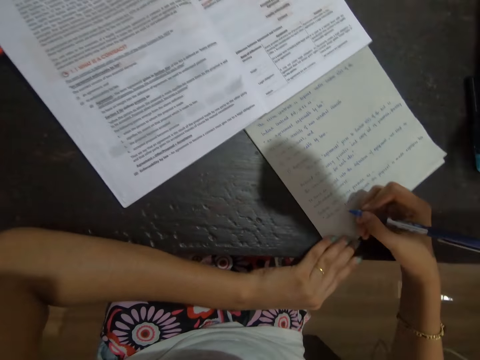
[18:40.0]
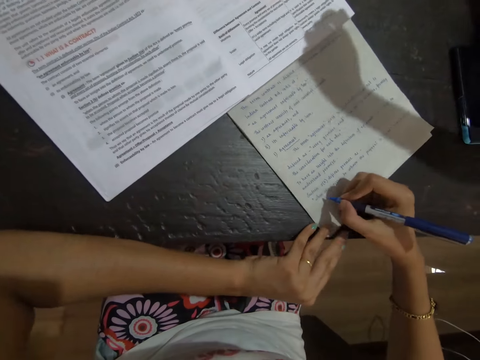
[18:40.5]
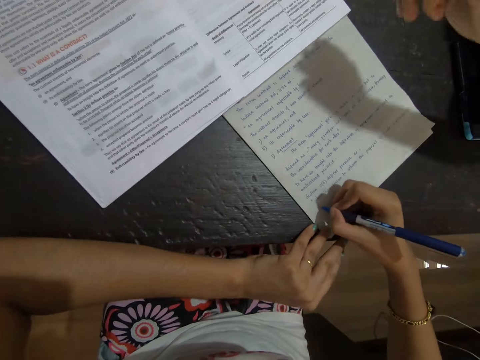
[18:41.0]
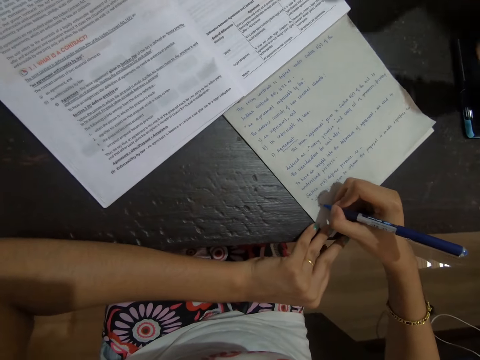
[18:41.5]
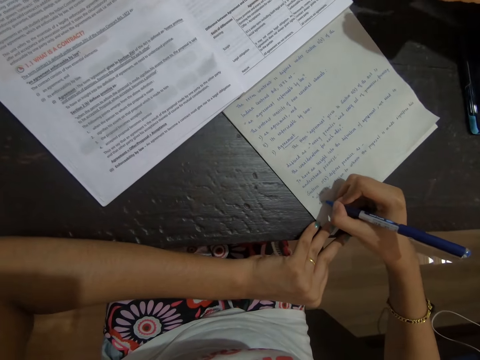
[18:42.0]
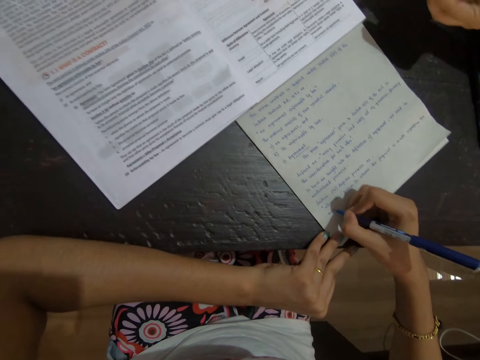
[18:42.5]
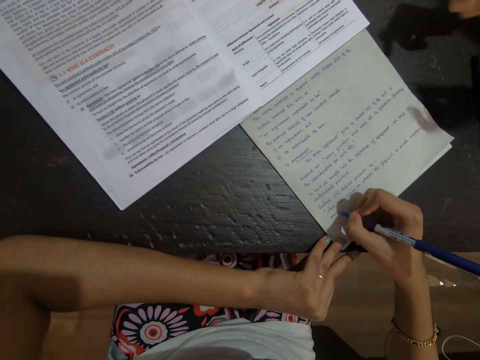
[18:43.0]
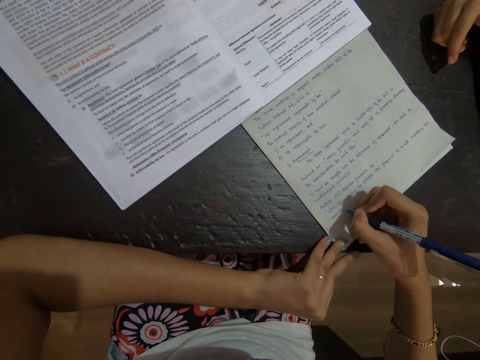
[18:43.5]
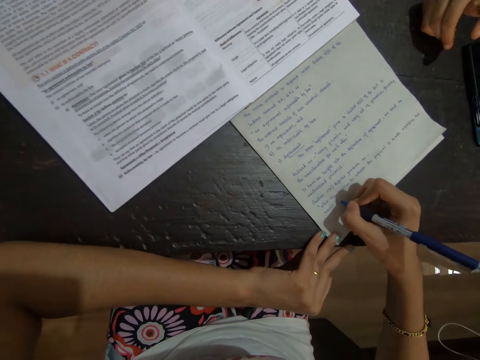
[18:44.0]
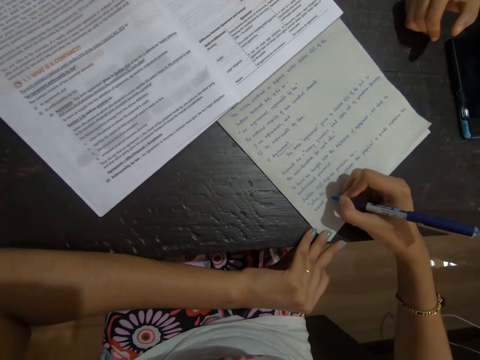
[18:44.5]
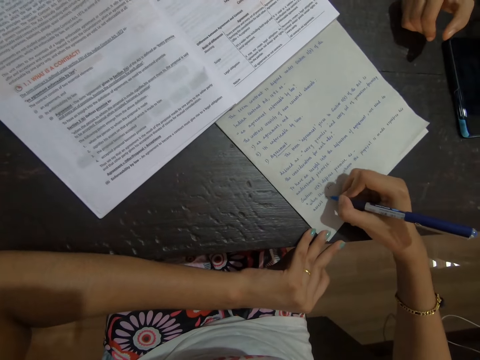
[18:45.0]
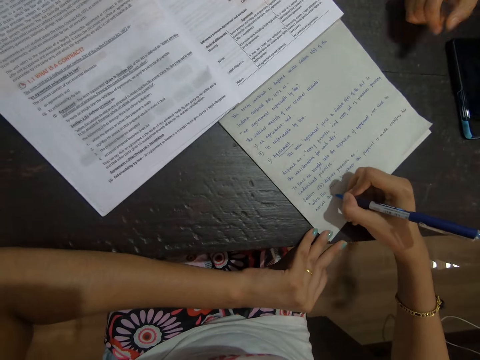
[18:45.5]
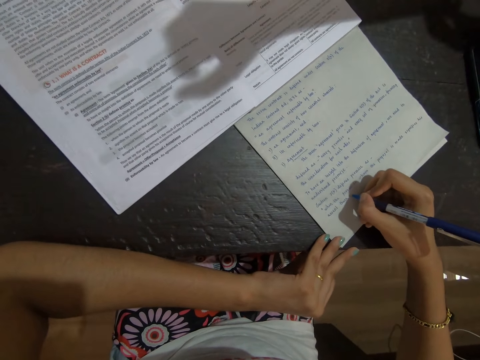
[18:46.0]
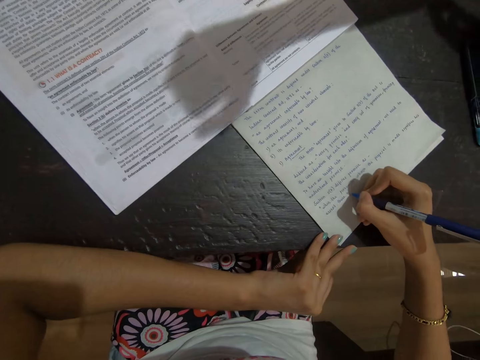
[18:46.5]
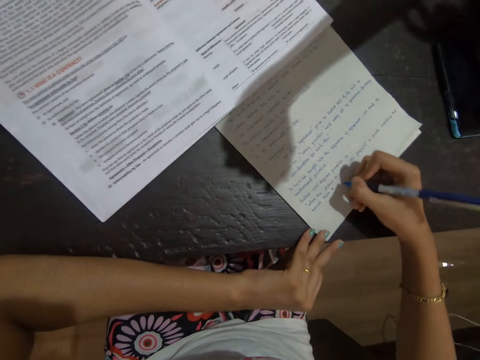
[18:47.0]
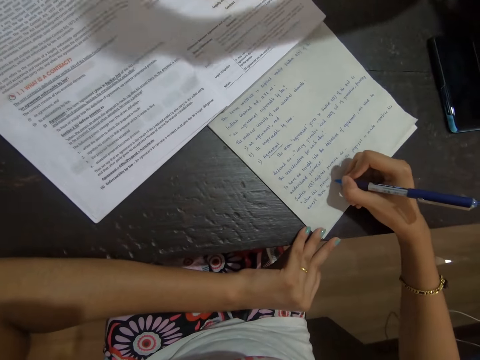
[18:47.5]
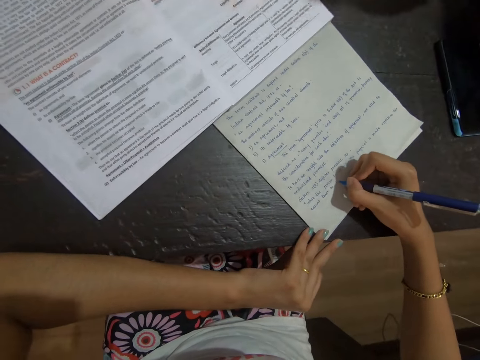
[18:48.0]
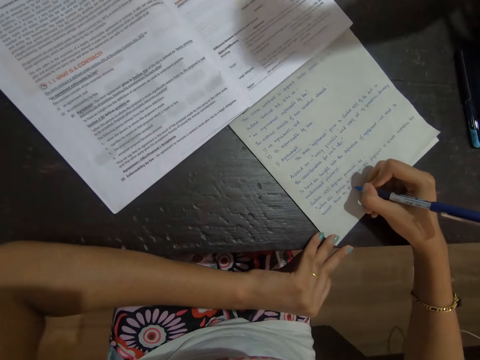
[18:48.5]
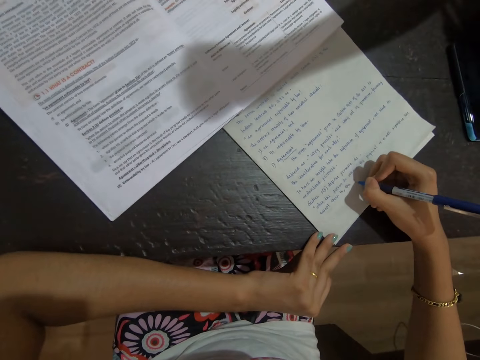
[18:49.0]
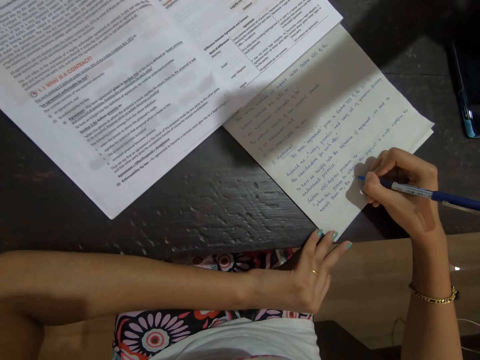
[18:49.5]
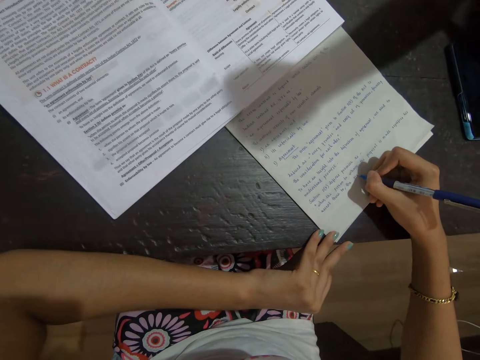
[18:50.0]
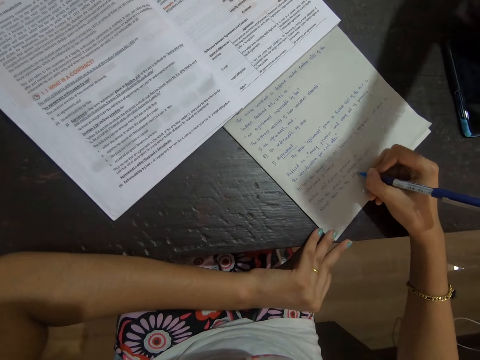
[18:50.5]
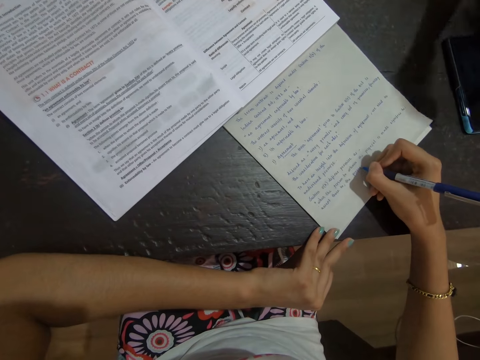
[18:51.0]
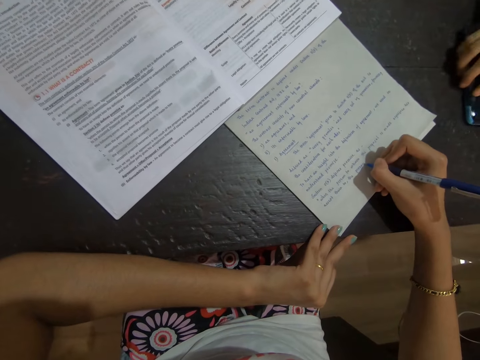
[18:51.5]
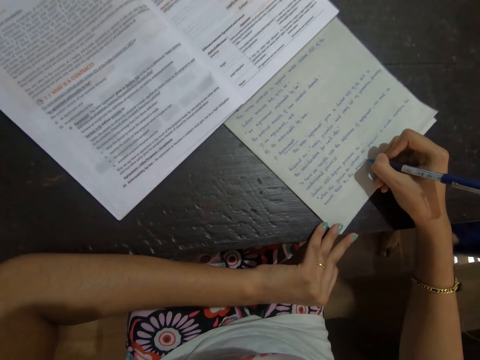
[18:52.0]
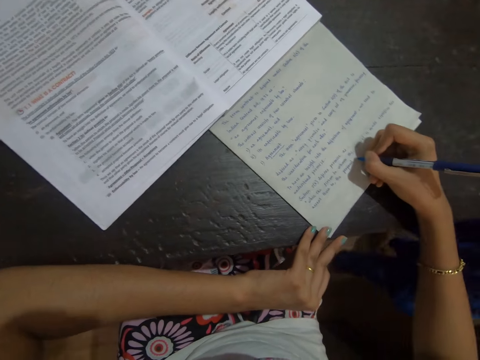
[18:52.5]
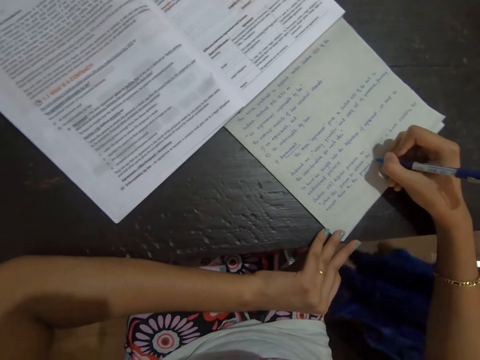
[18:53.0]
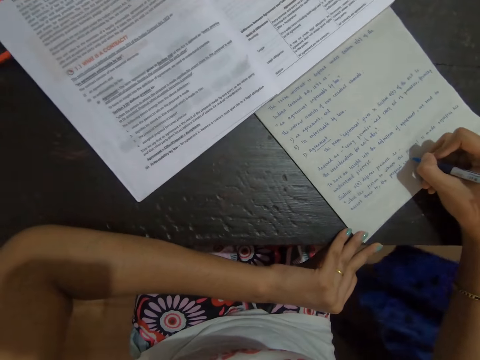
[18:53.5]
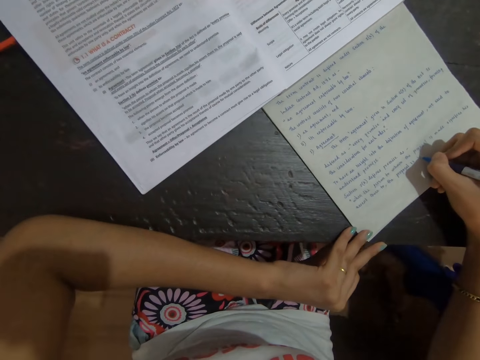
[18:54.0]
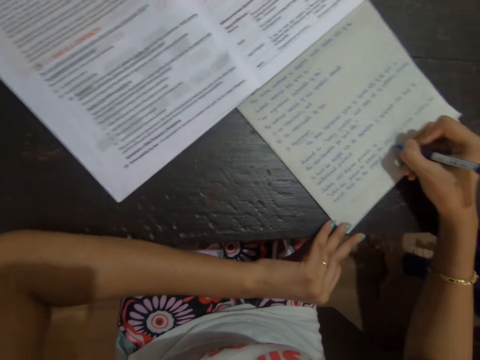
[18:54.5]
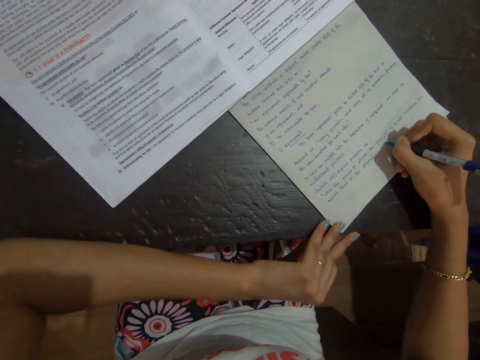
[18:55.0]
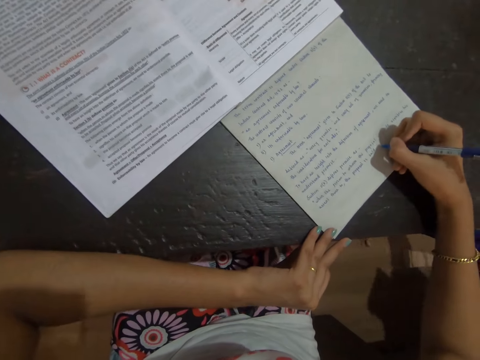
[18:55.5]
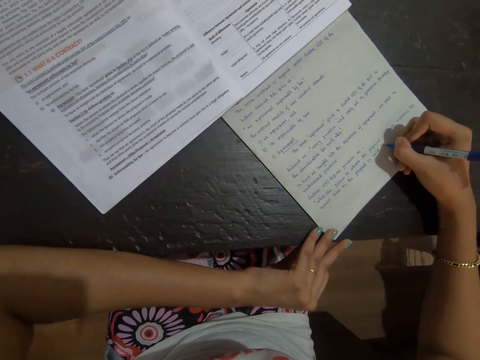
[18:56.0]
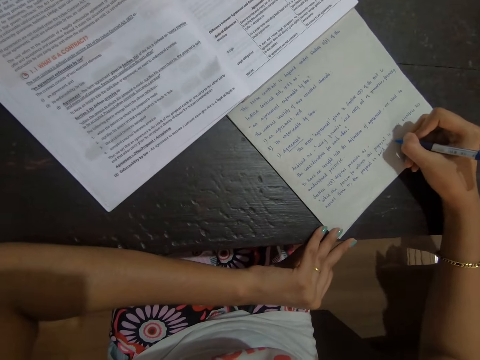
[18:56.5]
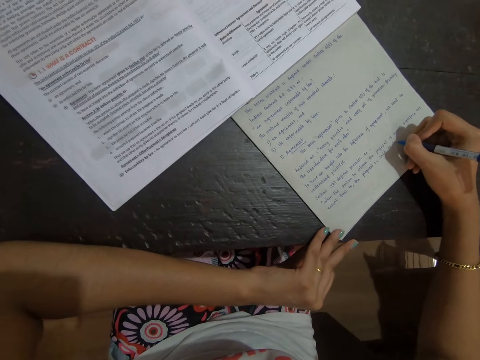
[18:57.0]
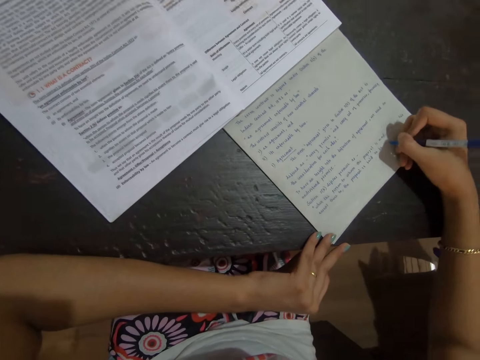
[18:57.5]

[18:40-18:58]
The camera wearer interacts with a person. They write on a paper with a pen. Another person picks up a phone from the table. The camera wearer writes on the paper with the pen.

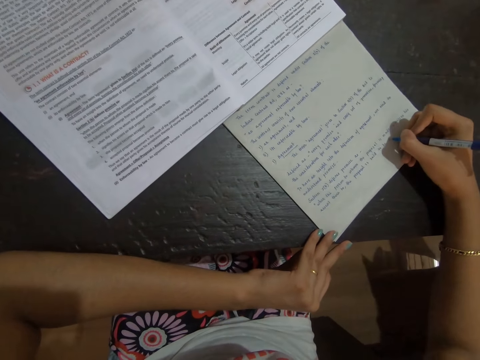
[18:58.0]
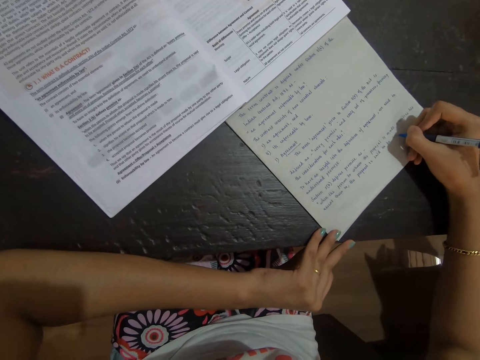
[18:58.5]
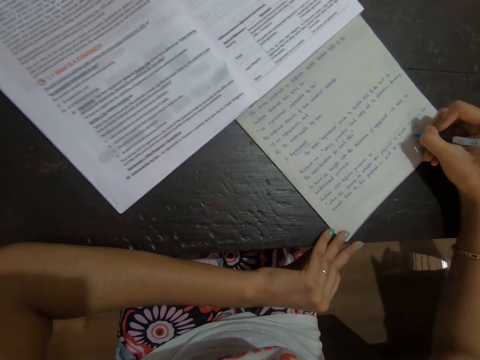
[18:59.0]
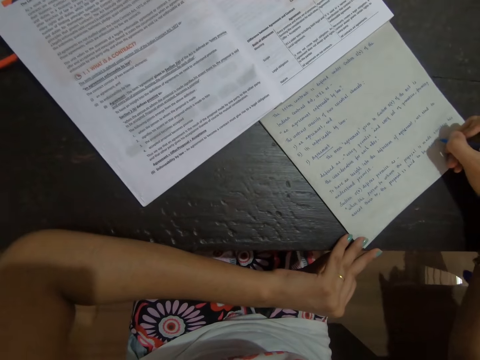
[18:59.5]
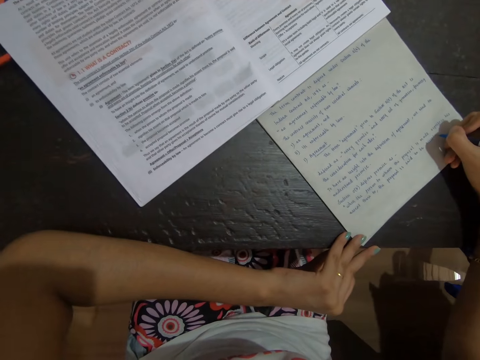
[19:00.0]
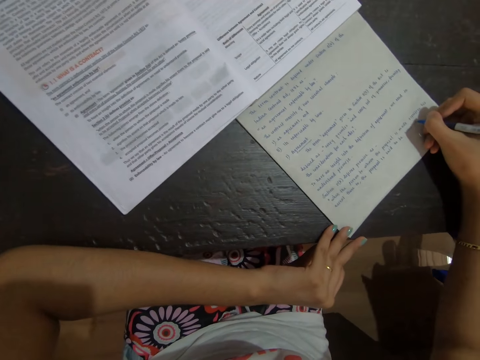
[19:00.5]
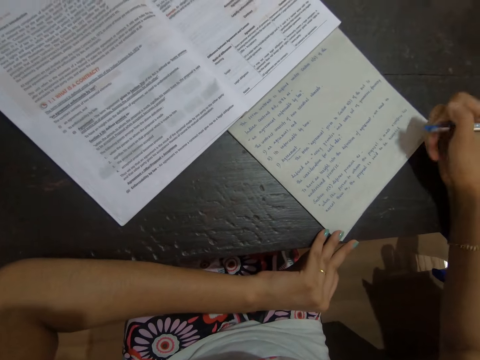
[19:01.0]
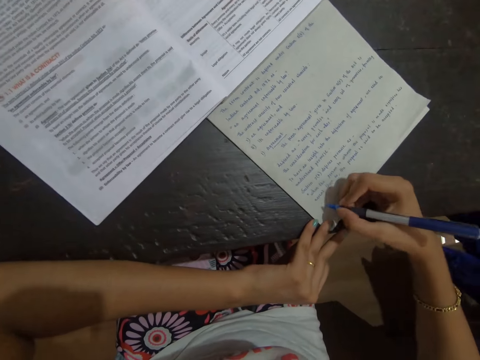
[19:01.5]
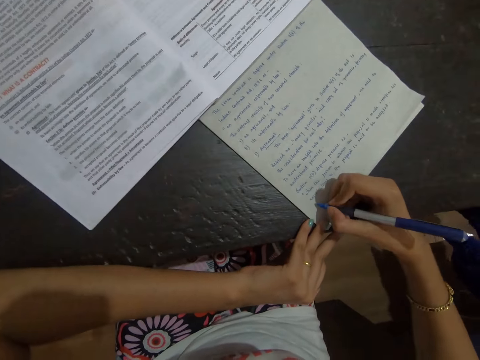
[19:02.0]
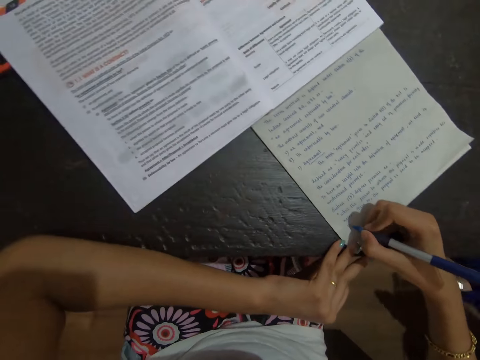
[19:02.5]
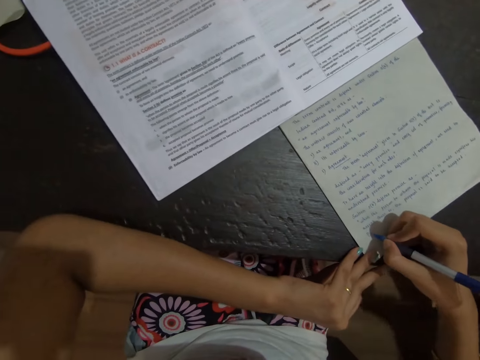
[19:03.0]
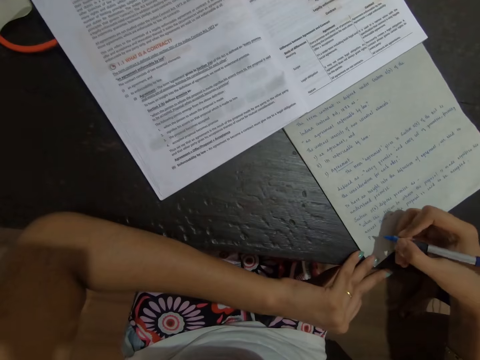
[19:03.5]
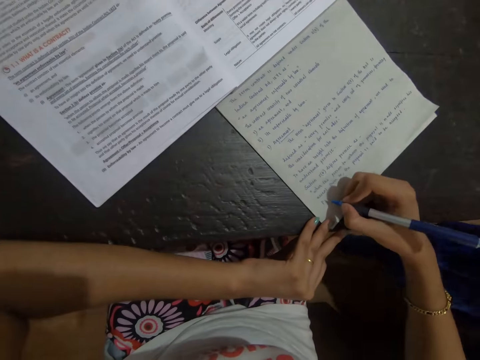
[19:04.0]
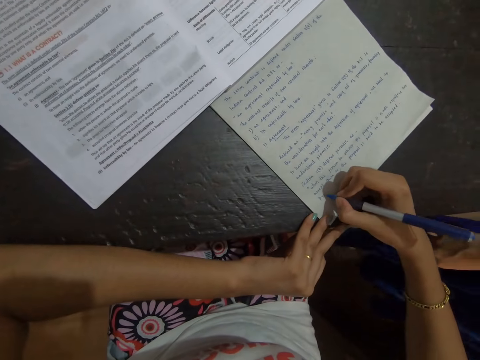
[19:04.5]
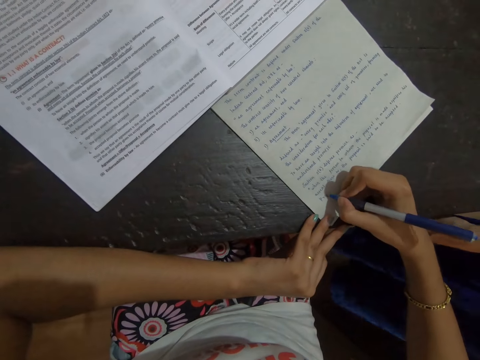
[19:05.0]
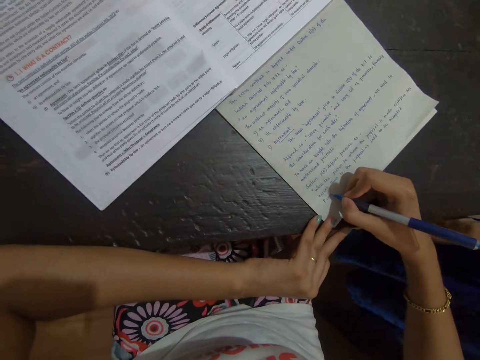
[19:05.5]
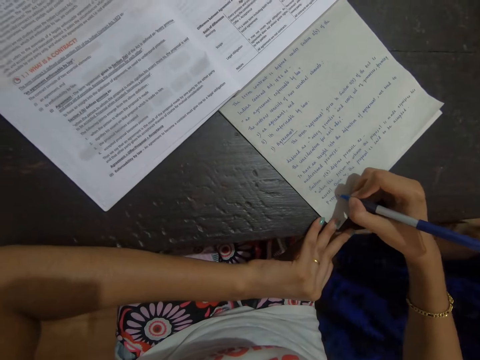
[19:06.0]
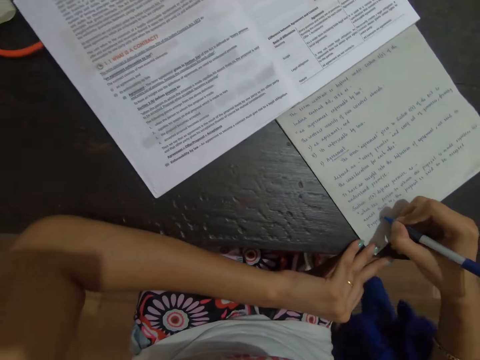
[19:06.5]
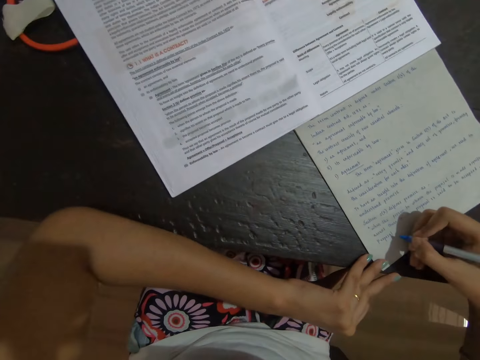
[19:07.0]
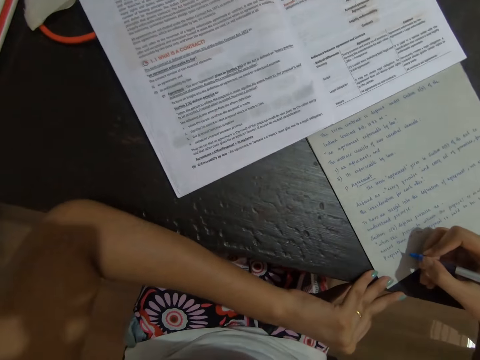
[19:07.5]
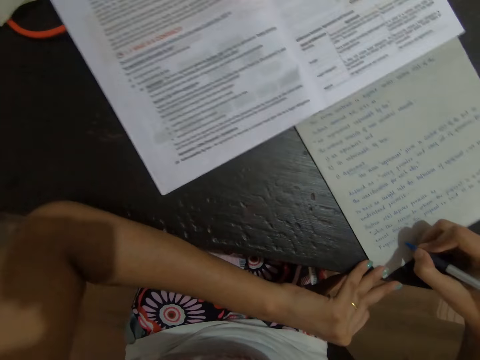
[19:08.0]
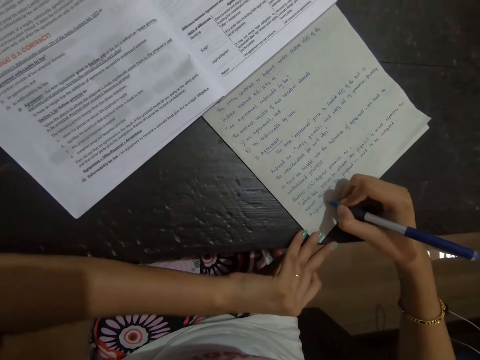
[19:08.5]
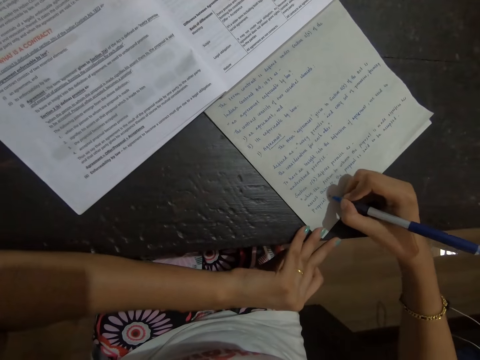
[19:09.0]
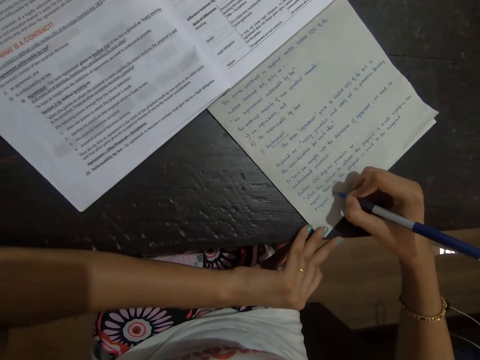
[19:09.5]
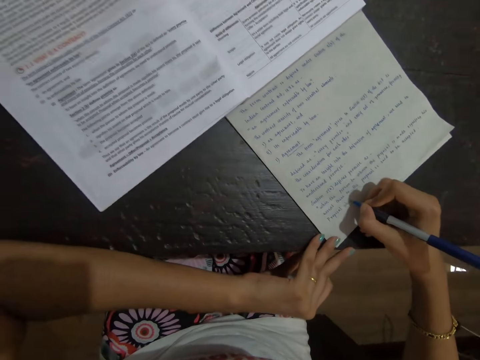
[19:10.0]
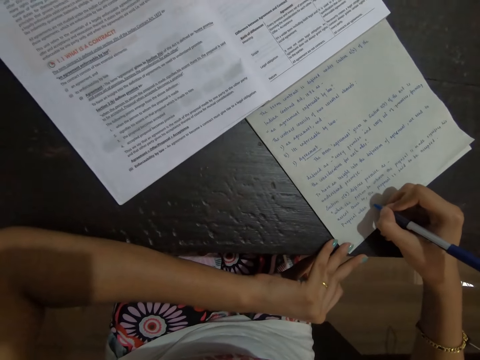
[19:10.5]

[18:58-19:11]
The camera wearer interacts with a person. They write on a paper with a pen.
